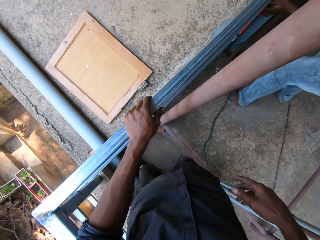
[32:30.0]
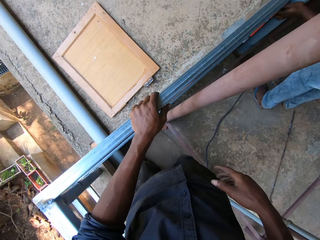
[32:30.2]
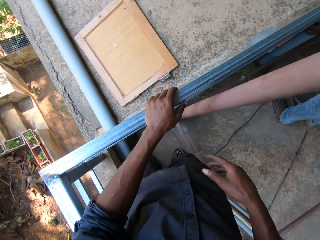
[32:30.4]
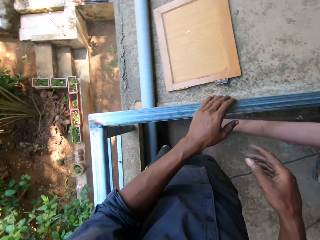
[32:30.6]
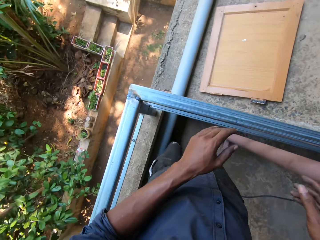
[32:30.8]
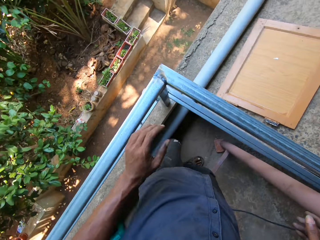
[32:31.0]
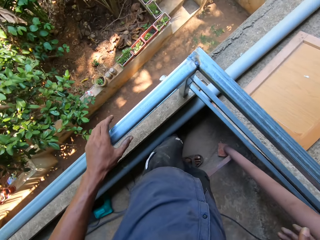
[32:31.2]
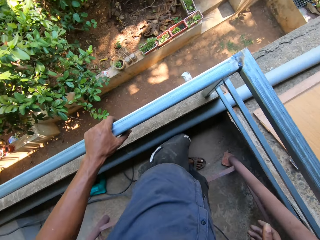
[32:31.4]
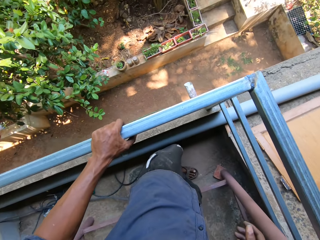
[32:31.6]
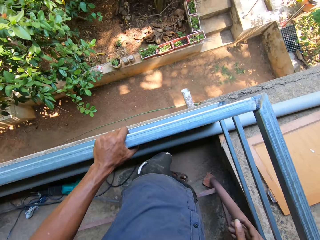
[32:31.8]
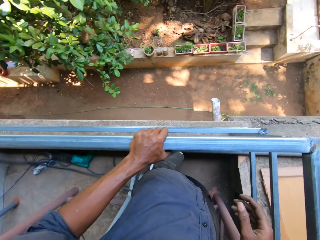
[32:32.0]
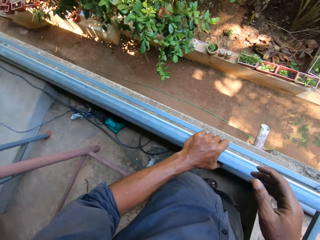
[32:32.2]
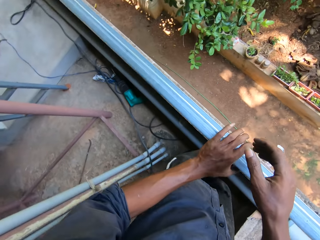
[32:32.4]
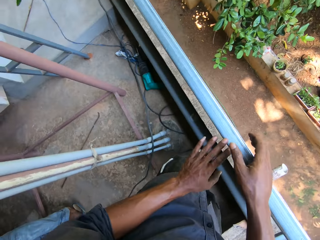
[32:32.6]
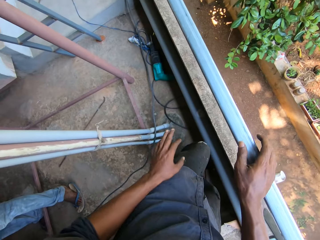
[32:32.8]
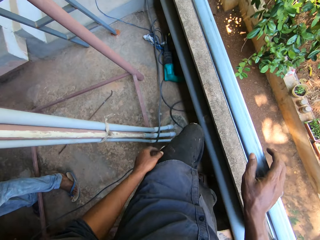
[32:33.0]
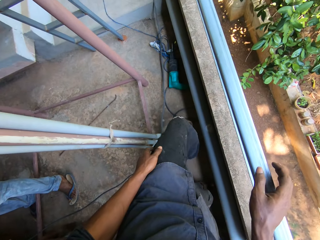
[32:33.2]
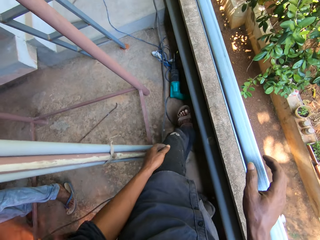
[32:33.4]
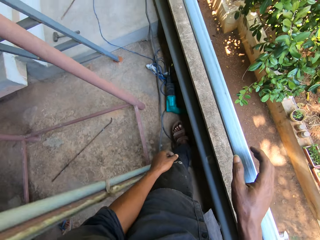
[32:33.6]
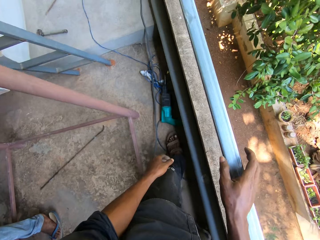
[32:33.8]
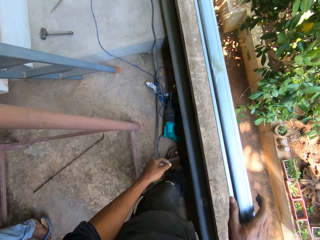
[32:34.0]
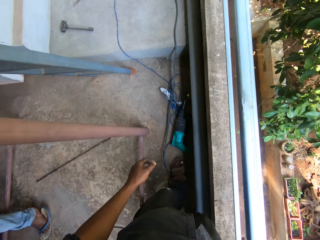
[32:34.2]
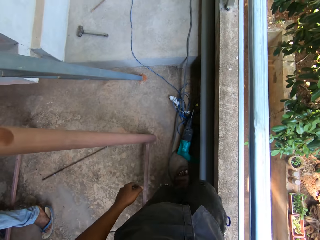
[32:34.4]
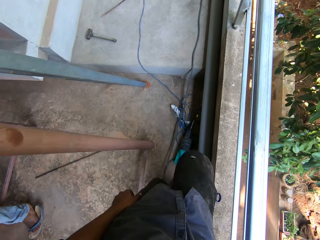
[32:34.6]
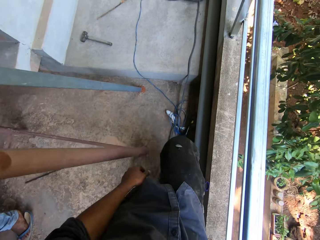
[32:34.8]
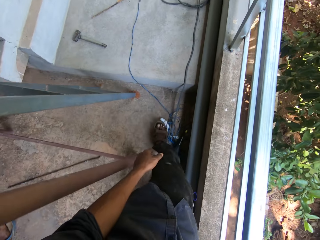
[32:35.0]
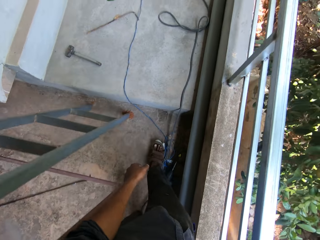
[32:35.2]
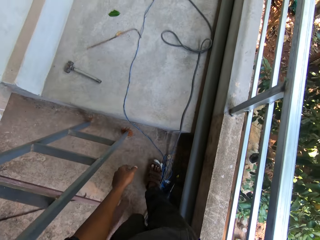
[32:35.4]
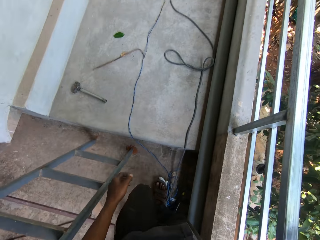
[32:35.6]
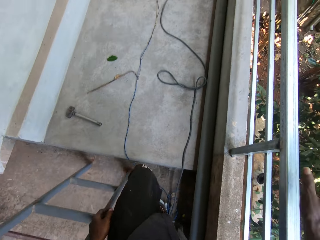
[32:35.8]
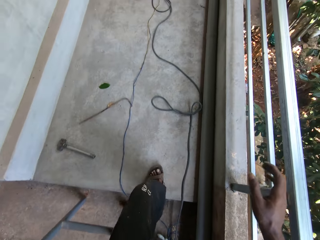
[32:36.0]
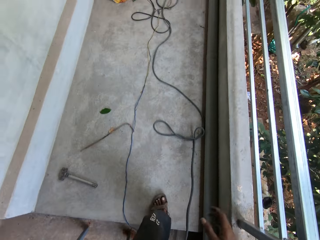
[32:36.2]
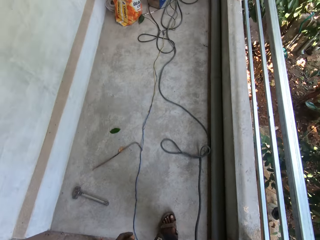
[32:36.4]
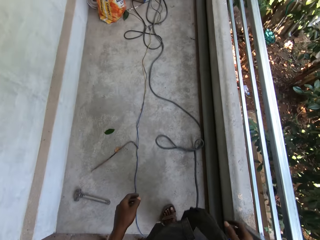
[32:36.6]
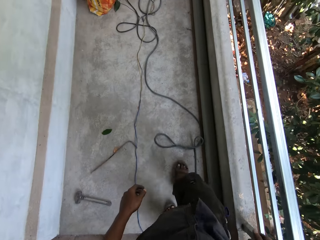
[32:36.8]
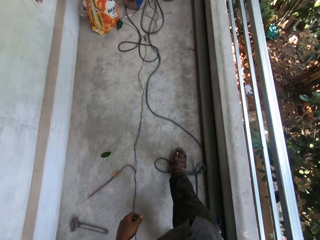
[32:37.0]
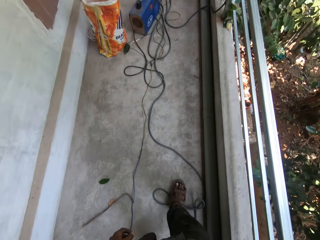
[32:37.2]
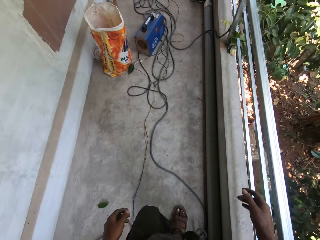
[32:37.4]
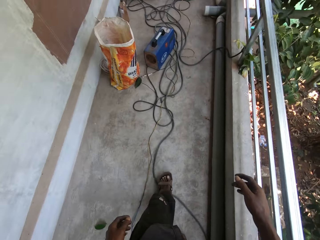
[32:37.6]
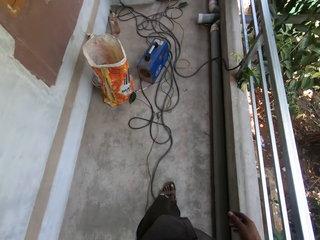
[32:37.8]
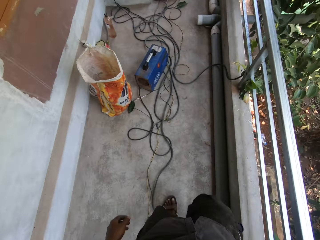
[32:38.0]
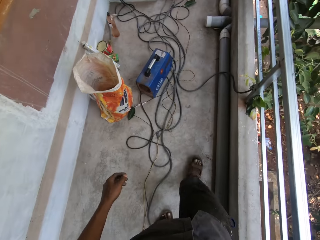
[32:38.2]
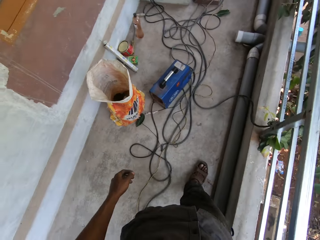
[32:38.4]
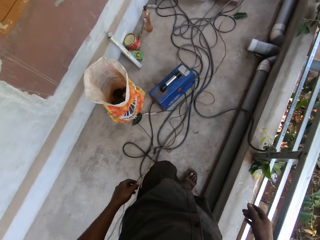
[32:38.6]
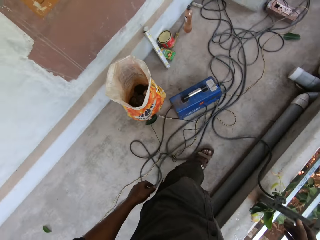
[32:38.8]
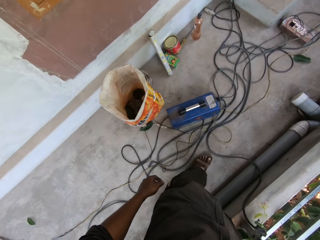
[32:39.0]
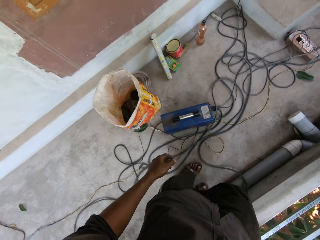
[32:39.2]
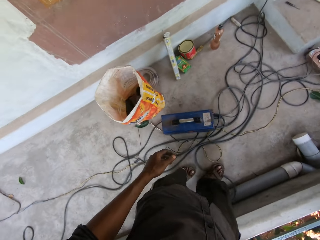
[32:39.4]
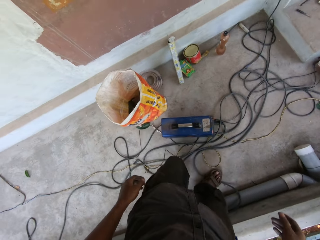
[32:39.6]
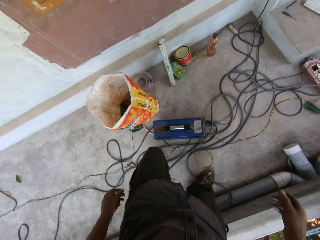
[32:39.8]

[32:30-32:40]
The camera wearer places his left hand on the metal platform. He places his right hand on the metal platform. He places his right hand on the balcony rails. He walks away from the metallic structure.

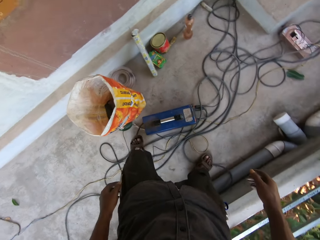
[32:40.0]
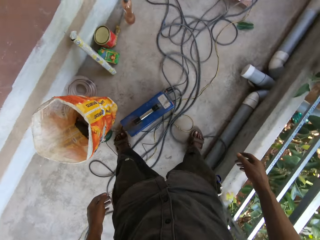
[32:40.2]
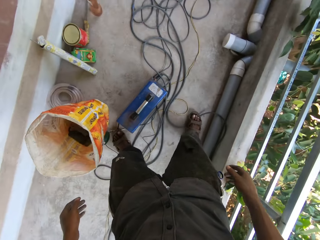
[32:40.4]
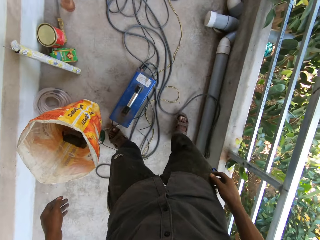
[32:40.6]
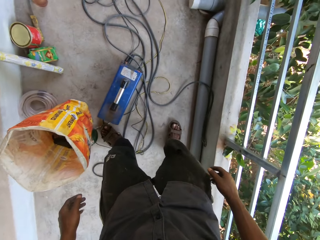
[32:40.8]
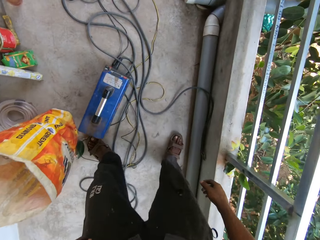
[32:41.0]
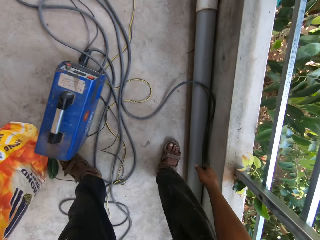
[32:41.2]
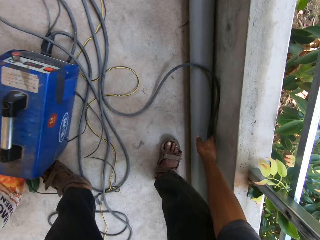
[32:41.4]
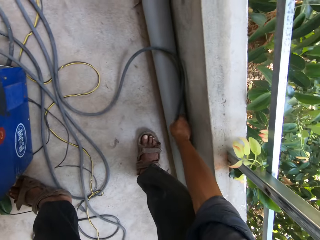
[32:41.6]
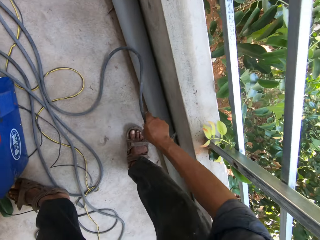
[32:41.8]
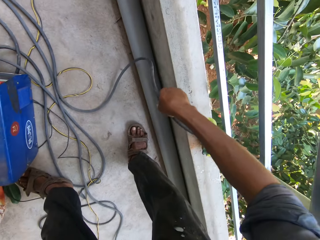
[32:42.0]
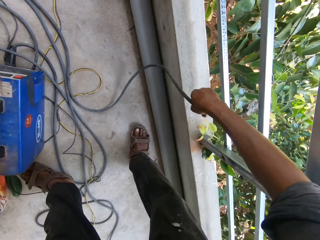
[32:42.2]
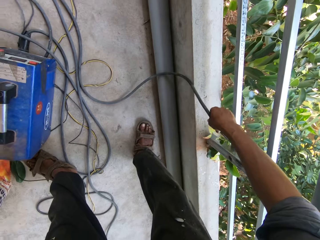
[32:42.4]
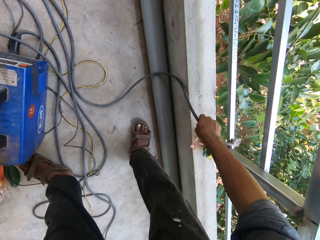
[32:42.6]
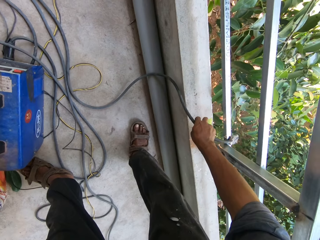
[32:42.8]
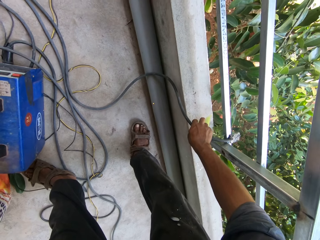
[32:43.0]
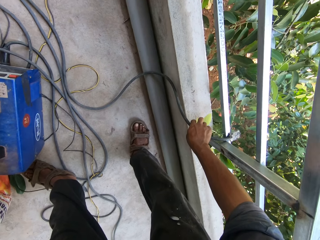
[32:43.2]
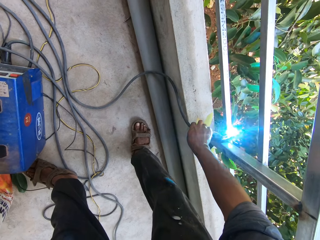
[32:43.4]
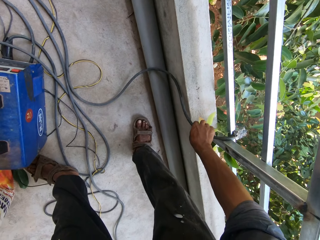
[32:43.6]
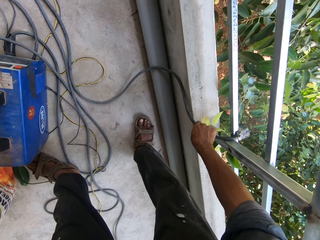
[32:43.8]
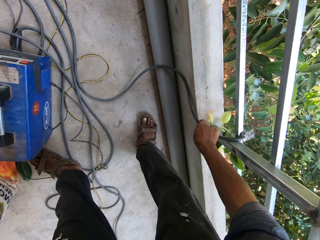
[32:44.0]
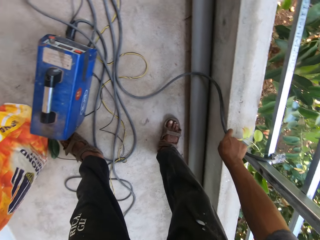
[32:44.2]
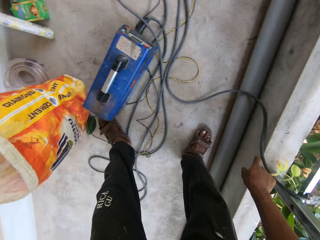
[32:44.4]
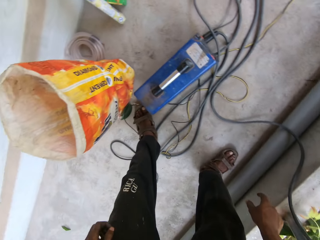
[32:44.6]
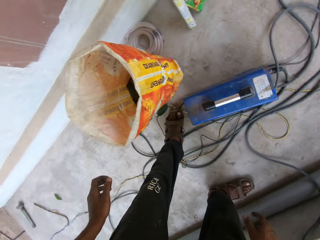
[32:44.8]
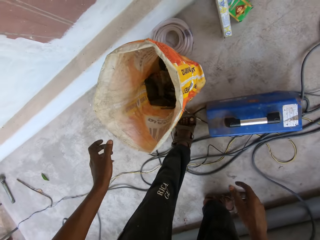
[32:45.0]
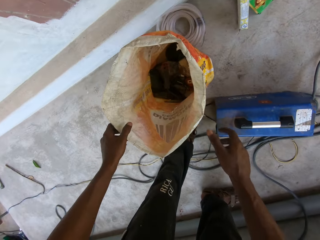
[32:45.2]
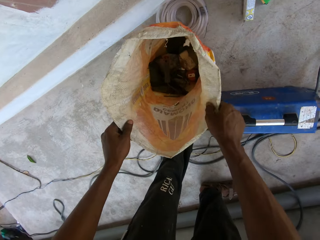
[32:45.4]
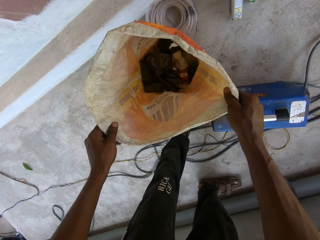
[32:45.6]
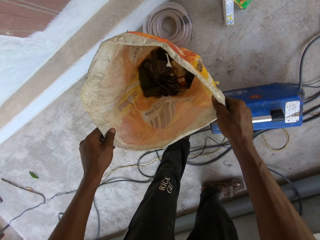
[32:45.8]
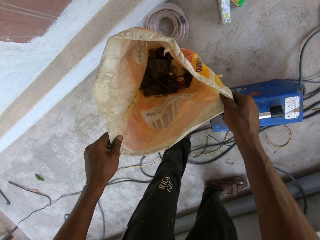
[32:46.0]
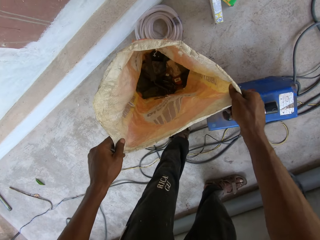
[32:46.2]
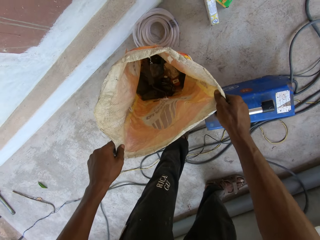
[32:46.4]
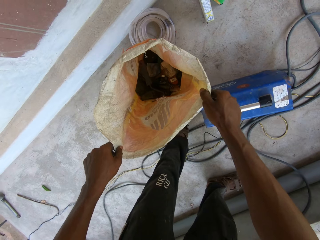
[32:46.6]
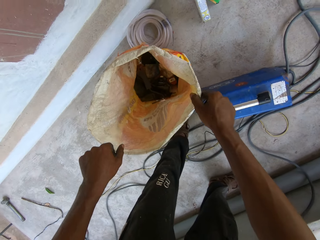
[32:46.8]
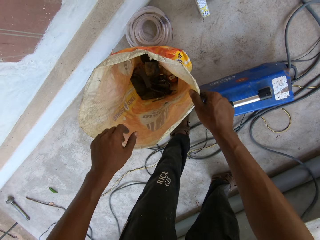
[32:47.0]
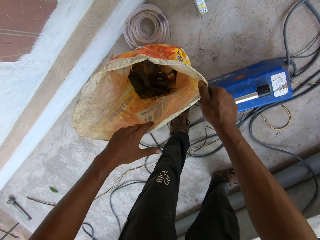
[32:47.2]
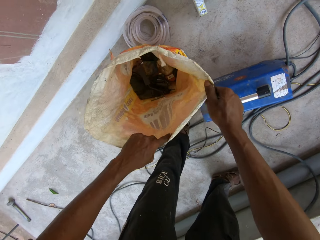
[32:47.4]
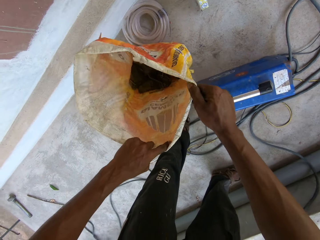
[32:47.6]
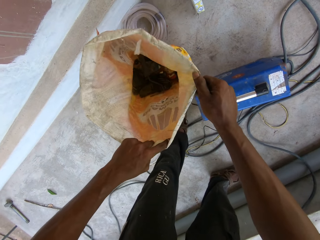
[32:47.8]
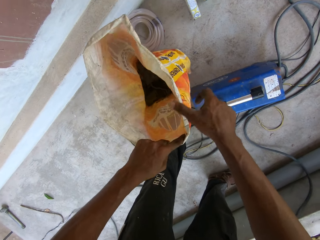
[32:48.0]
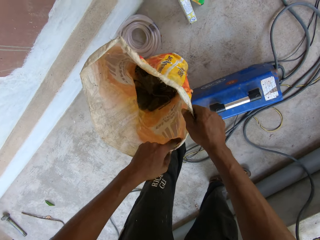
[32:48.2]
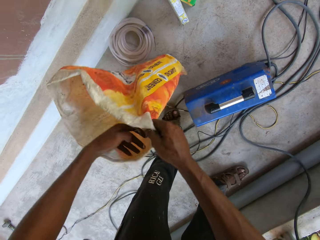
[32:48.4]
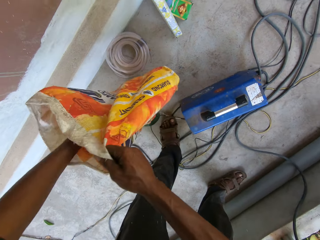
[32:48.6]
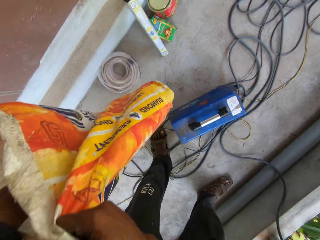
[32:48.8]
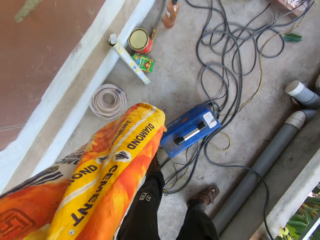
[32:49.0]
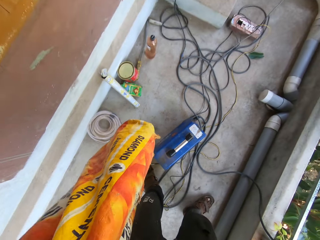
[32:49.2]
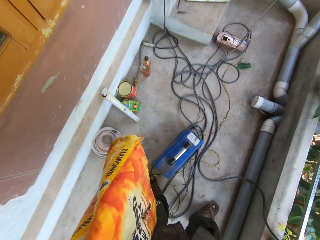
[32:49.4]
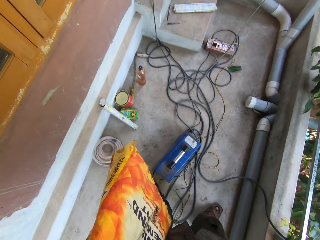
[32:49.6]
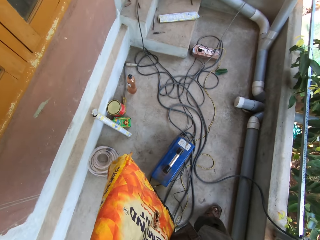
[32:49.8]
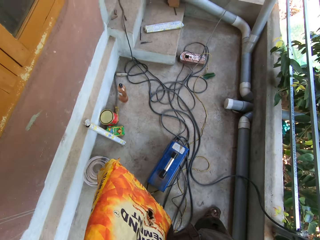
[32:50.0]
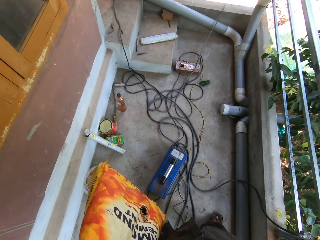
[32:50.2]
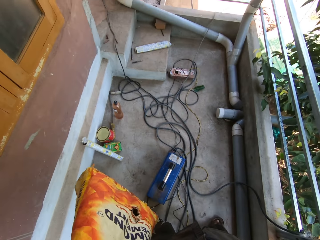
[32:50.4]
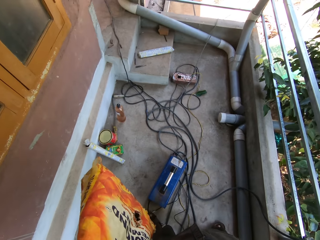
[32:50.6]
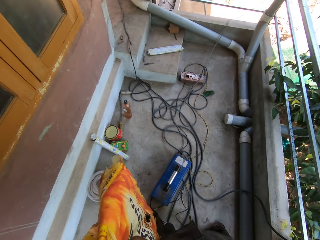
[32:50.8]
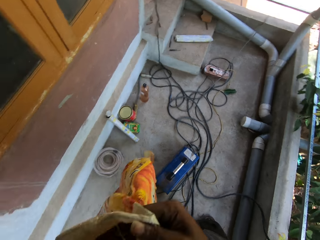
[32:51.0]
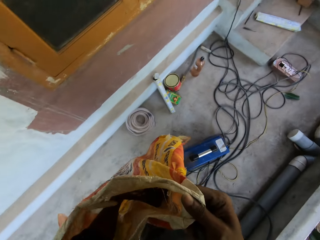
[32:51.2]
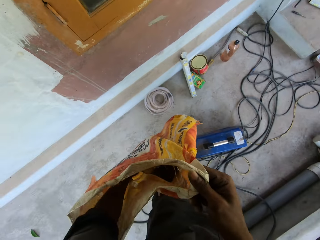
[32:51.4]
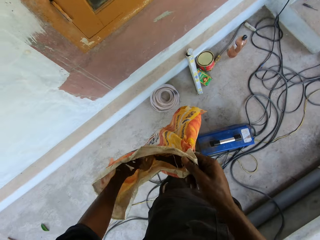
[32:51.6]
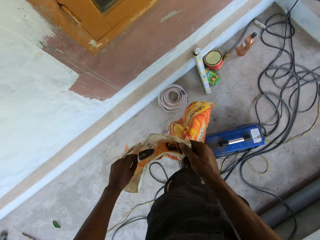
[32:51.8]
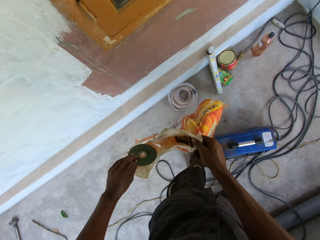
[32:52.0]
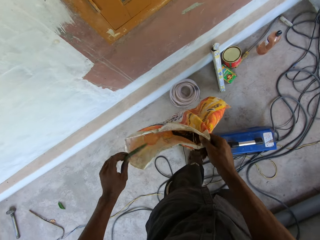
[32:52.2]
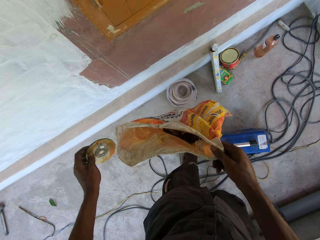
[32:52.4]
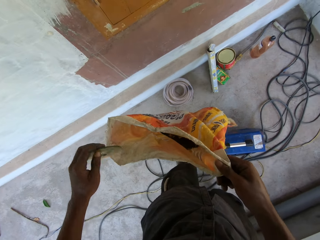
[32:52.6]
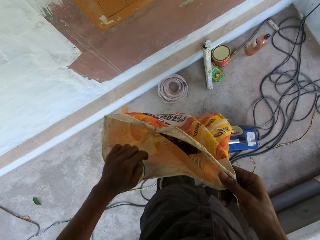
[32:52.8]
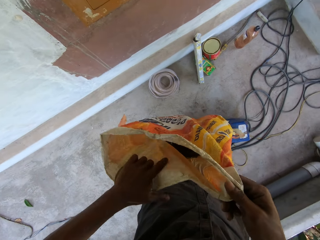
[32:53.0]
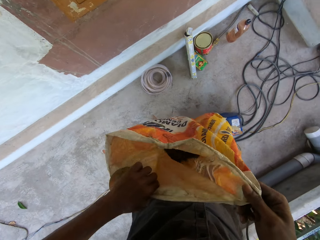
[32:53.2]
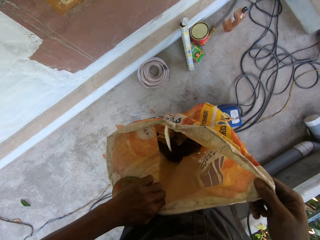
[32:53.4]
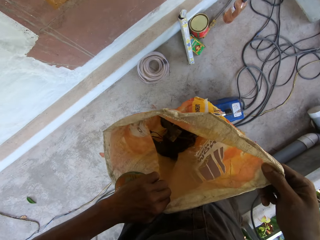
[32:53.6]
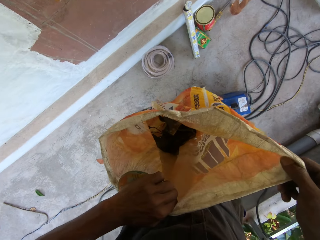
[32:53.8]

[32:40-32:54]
The camera wearer picks a cable from the floor with his right hand. He places the cable on the balcony rail with his right hand. He holds a sack on the floor with his left hand. He holds the sack on the floor with both hands. He puts his left hand inside the sack and picks up the sack from the floor with his right hand. He searches inside the sack. He picks a sheet metal gauge from the sack with his left hand. He holds the sack with both hands.
